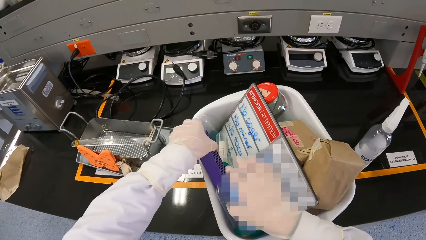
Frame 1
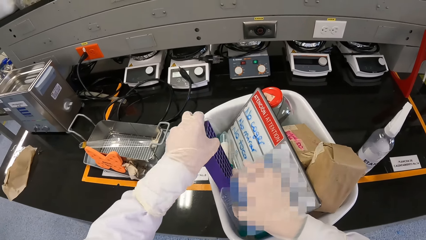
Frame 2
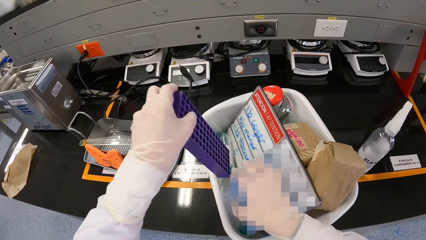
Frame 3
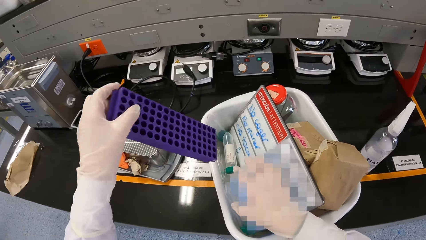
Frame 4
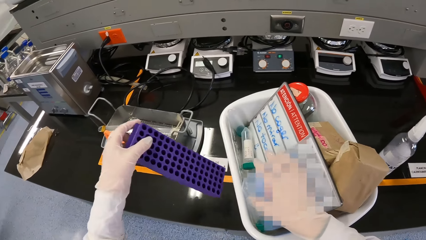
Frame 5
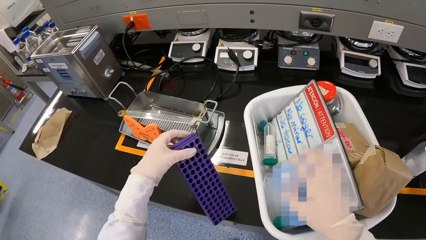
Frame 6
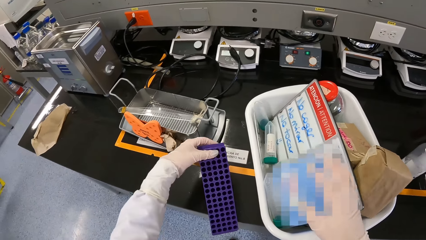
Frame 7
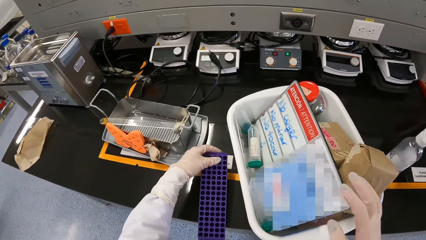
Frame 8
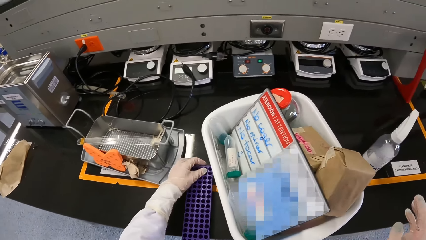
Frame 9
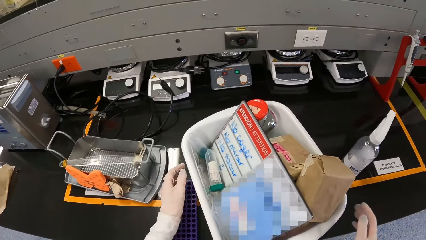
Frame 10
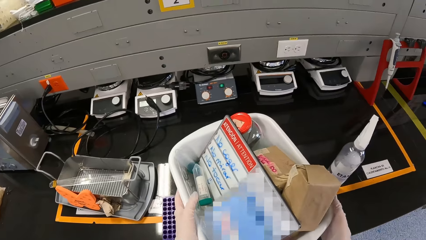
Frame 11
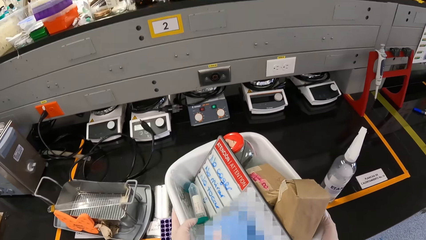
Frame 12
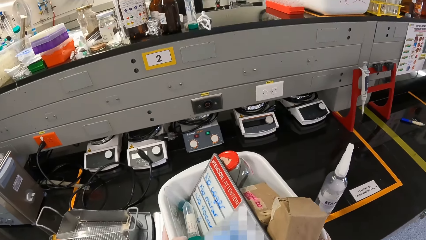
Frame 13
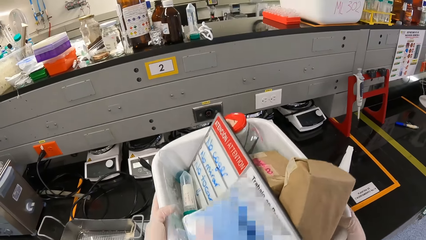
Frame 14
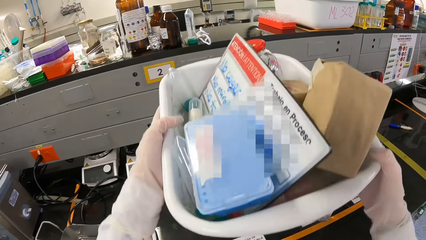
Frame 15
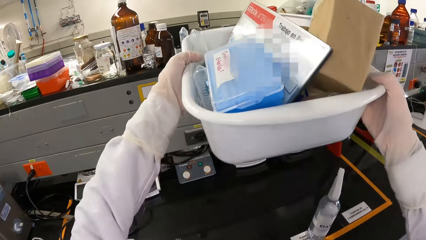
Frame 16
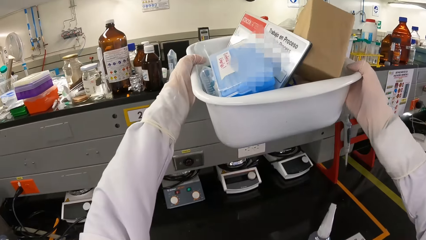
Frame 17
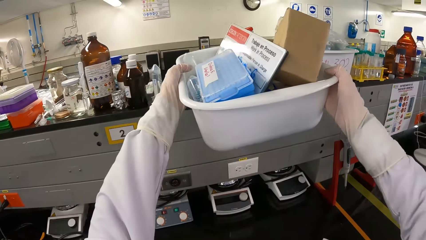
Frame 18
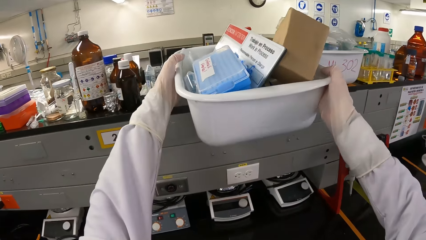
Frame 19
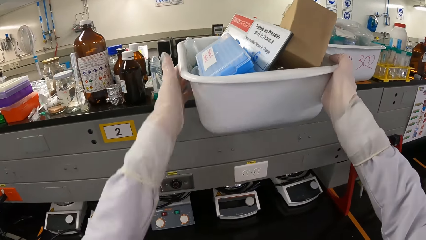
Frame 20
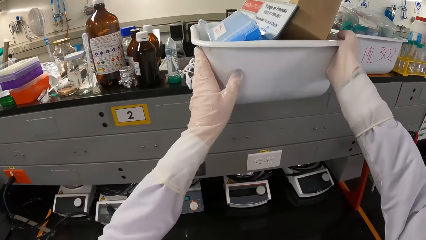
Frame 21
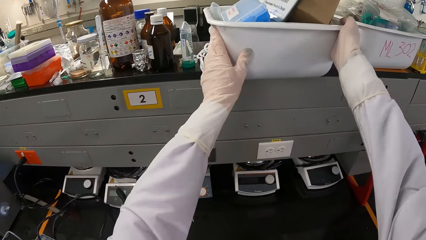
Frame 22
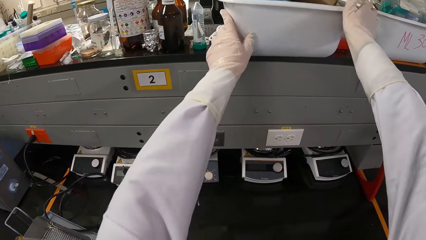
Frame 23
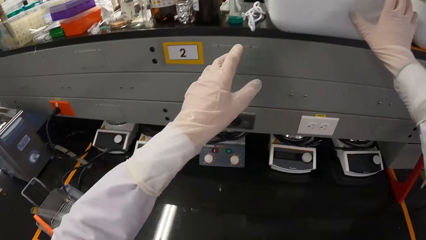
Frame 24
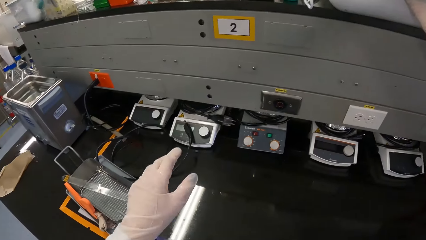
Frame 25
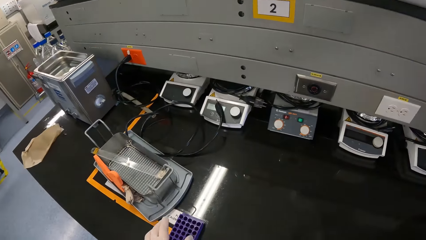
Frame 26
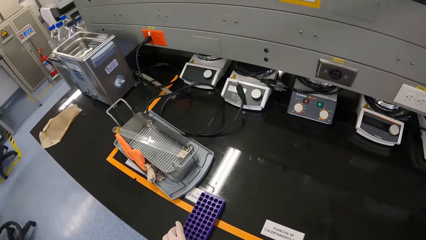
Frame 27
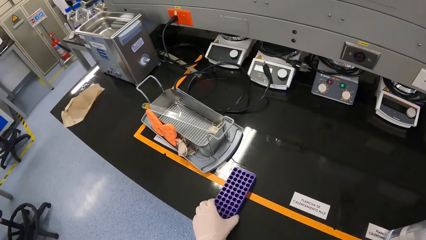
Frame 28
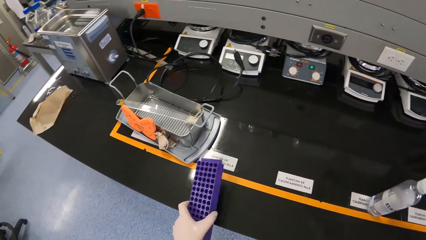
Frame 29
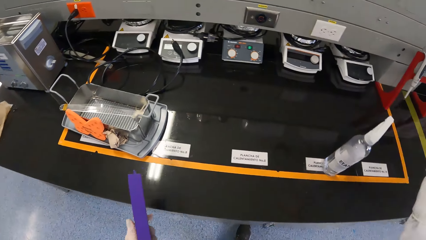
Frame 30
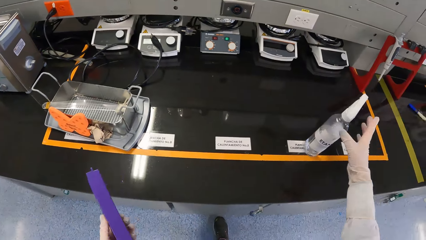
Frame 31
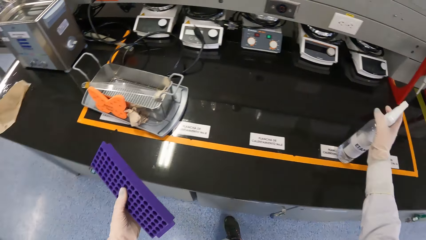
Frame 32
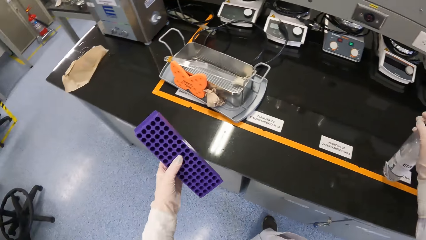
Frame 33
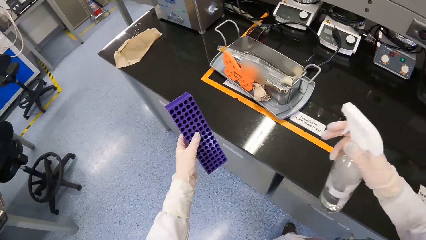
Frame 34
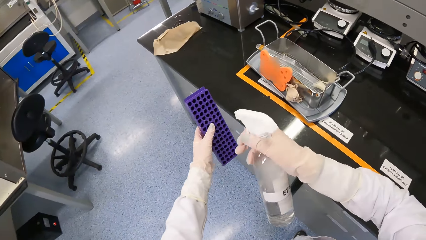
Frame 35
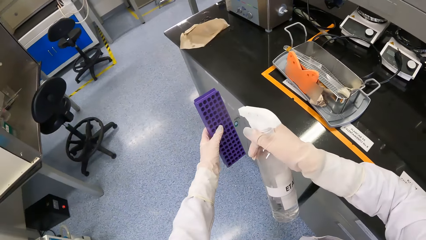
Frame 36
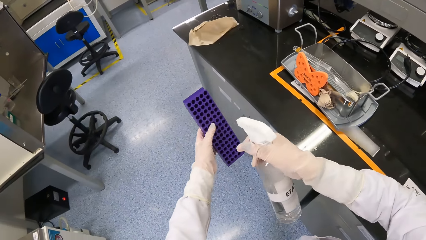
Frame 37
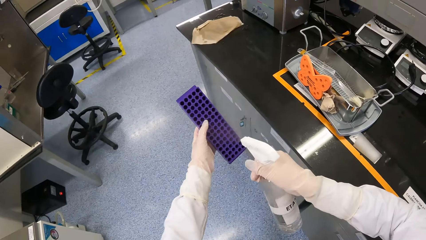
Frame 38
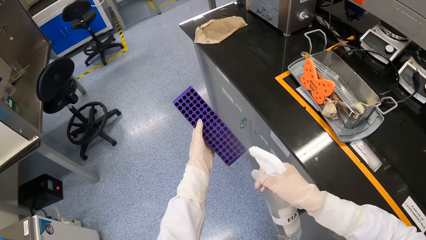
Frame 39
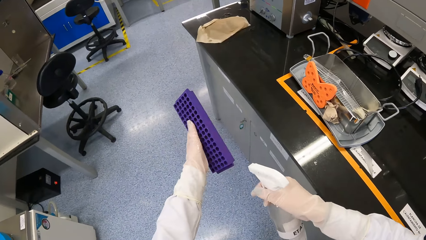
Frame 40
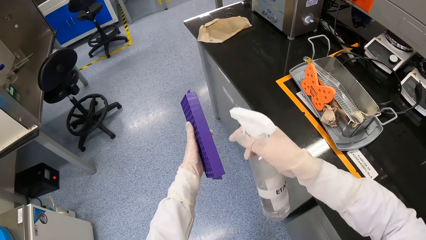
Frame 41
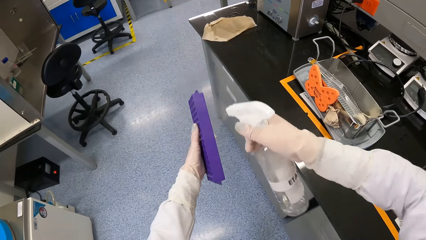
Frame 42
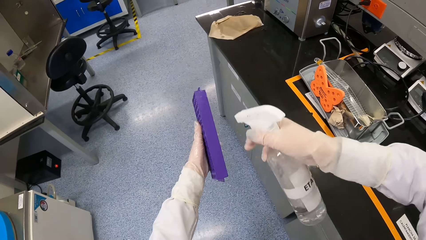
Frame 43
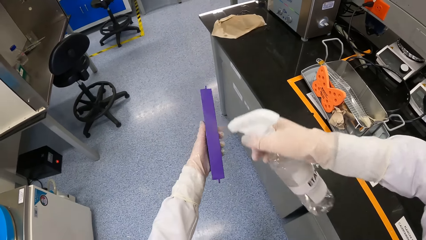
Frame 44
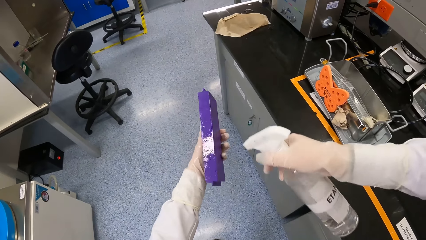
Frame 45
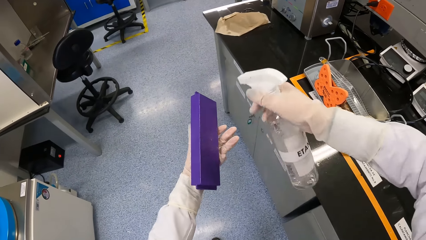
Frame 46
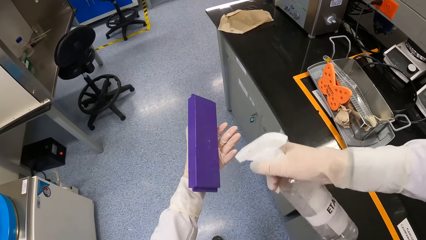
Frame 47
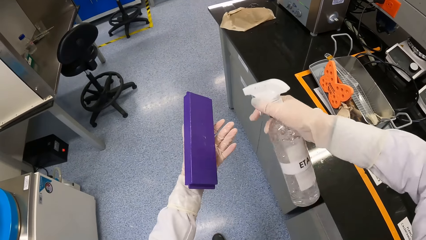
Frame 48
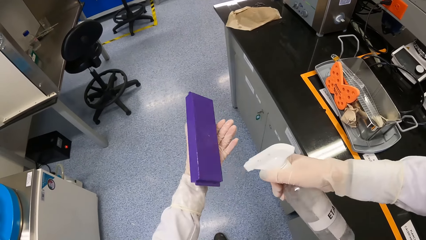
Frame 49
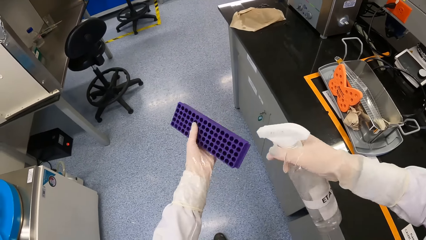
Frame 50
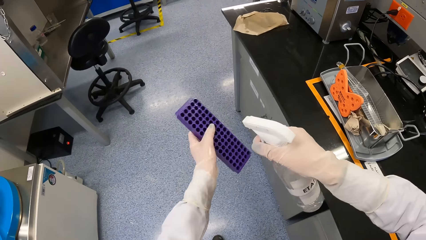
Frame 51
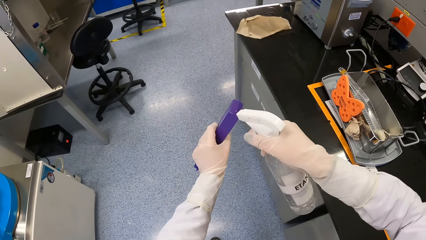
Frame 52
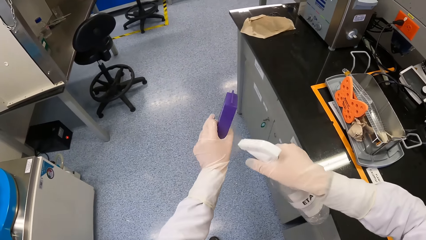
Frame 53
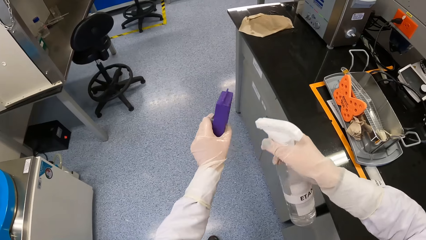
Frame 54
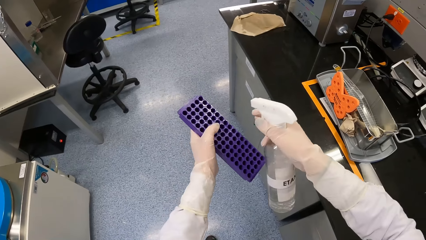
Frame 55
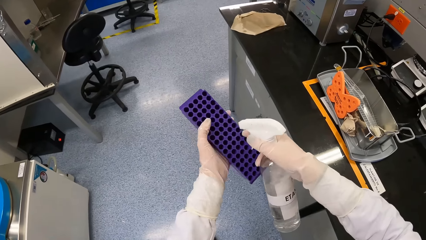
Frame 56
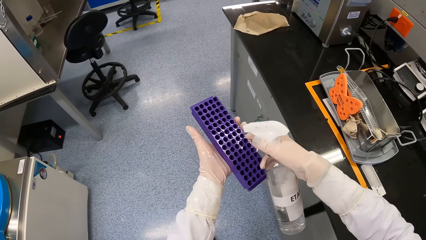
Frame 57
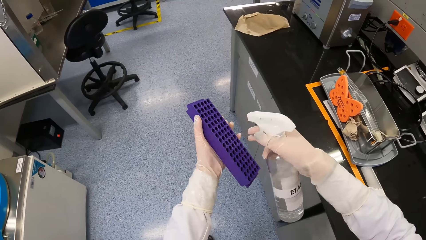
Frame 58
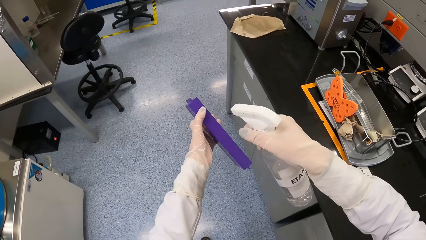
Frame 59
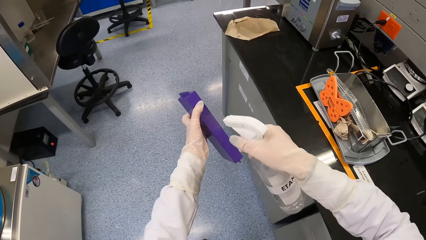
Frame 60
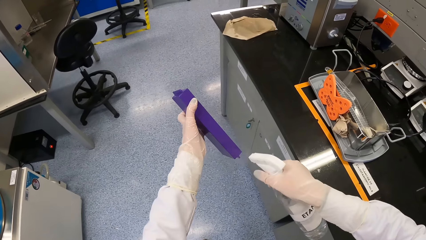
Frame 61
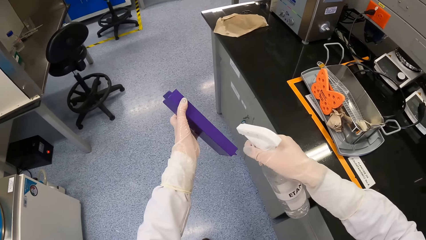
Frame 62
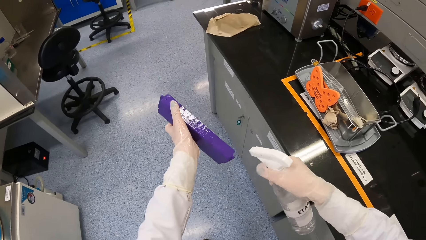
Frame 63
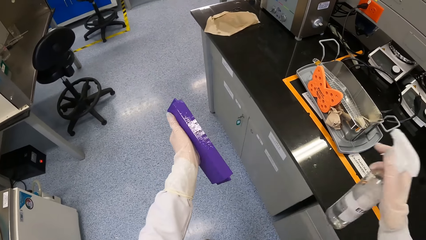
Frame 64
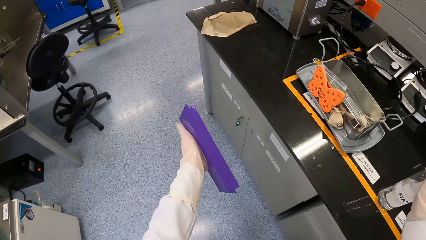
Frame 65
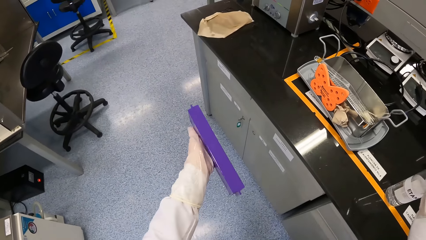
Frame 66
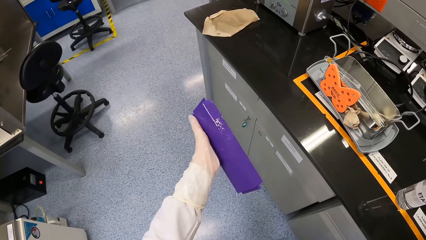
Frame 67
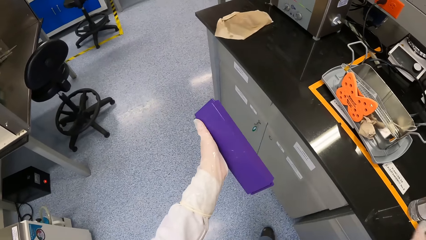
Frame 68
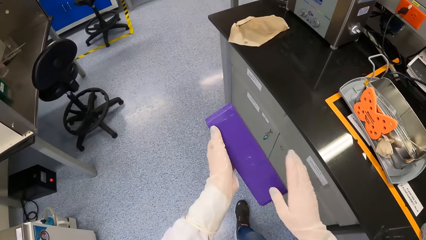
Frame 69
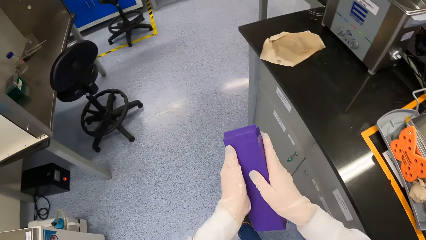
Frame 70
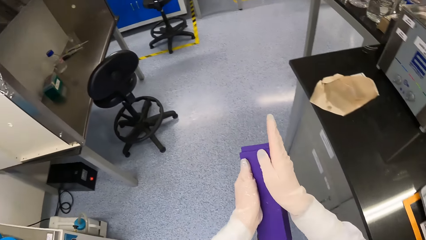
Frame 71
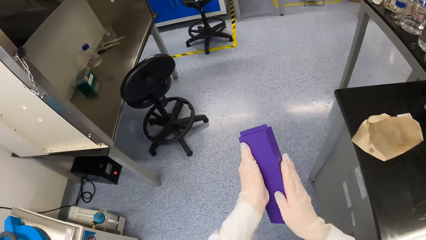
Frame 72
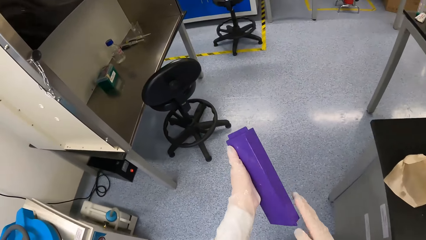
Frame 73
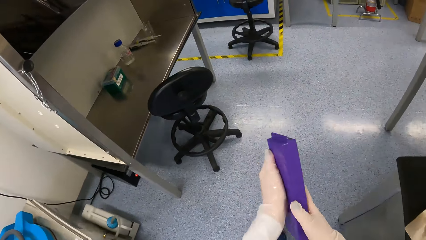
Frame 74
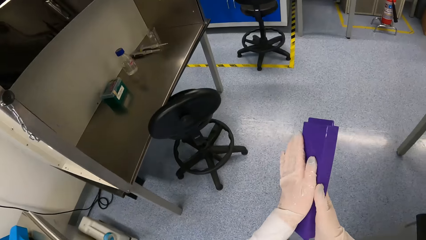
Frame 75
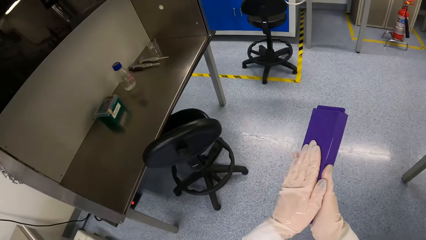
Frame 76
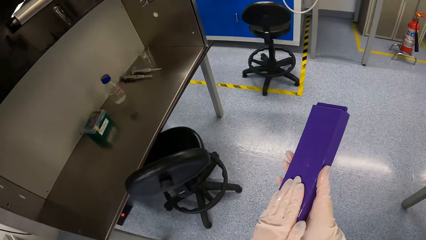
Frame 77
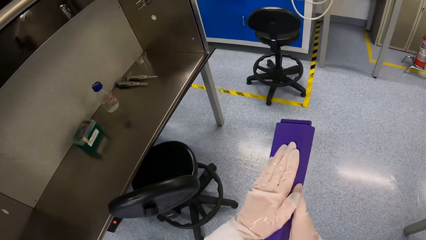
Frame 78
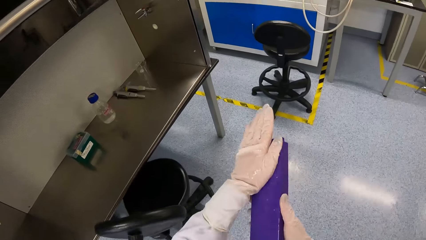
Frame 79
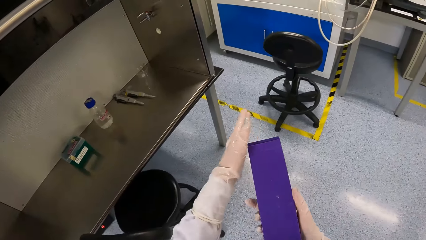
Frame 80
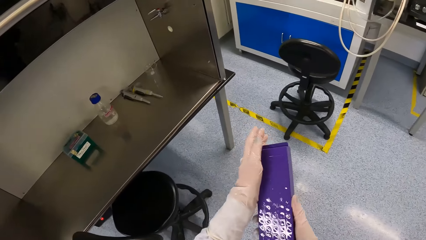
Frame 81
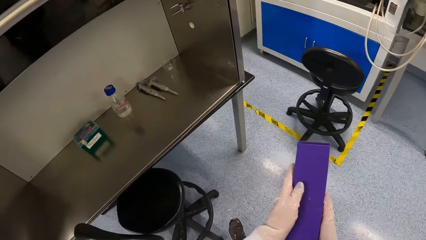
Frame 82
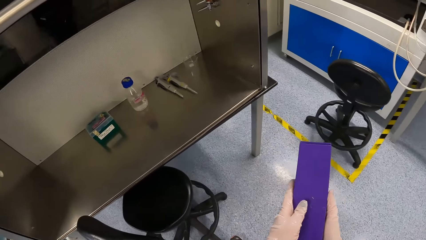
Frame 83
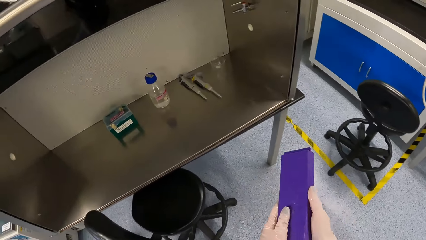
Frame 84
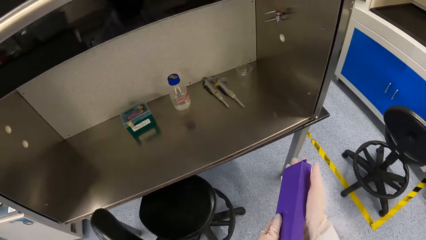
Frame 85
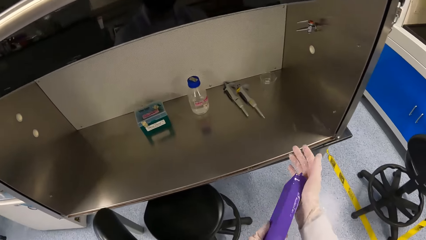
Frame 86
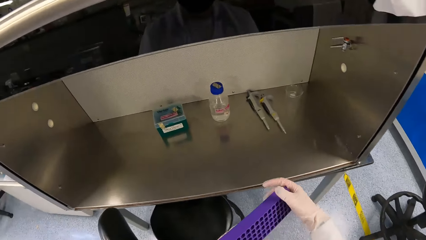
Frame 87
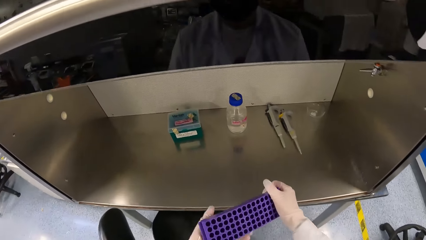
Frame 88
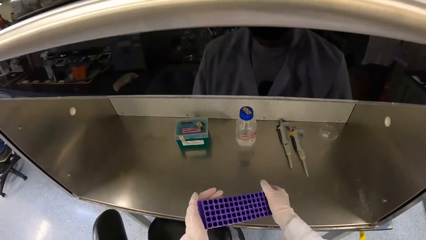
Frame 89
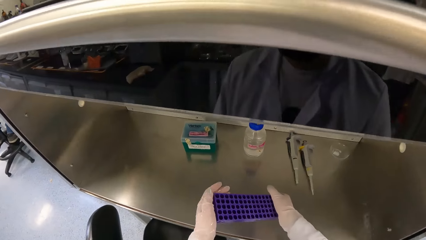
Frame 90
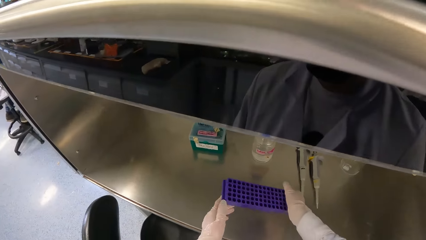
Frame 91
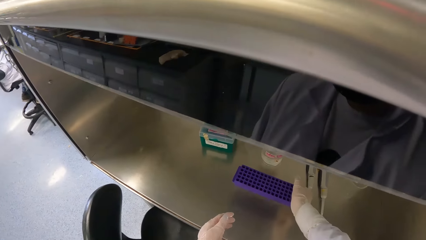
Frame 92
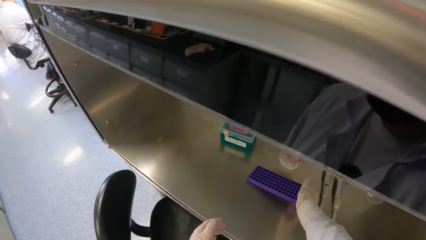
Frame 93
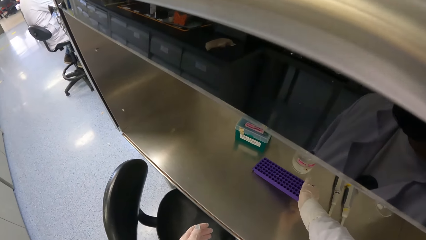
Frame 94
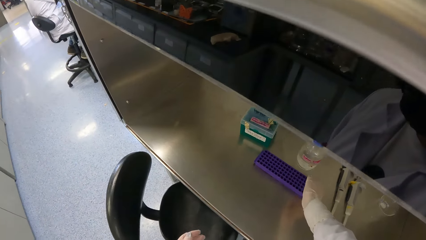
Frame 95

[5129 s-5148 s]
The camera wearer picks up a test tube rack from the container on the table with his left hand. He drops the rack on the table with his left hand. He picks up the container from the table with his hands and drops the container on the table with his hands. He picks up the rack from the table with his left hand. He picks up the sterilizer bottle from the table with his right hand. He sprays the rack in his left hand with the sanitizer in the sanitizer bottle in his right hand. He drops the sterilizer bottle on the table with his right hand. He cleans the rack in his left hand with his right hand. He walks around. He cleans the rack in his right hand with his left hand. He drops the test tube rack on a workstation with his right hand.
